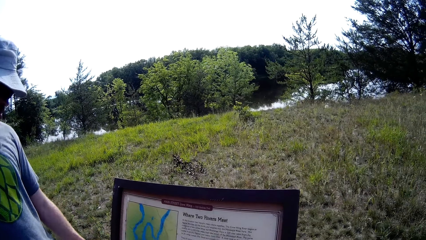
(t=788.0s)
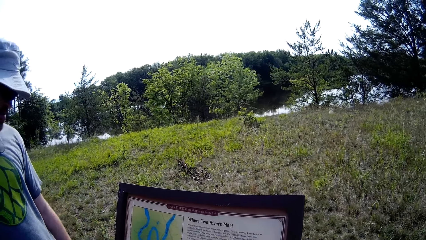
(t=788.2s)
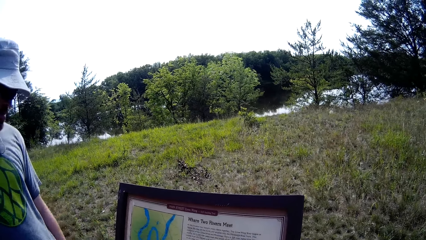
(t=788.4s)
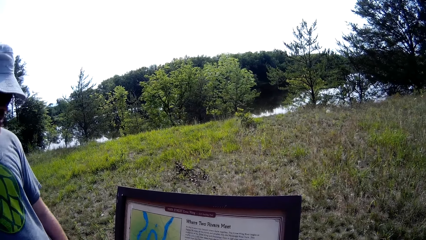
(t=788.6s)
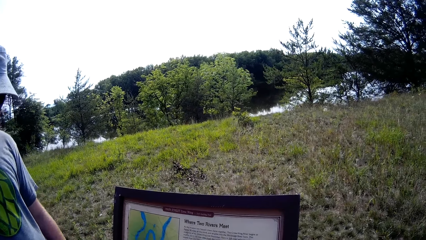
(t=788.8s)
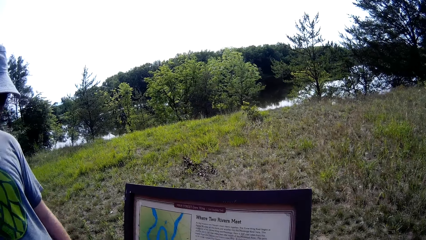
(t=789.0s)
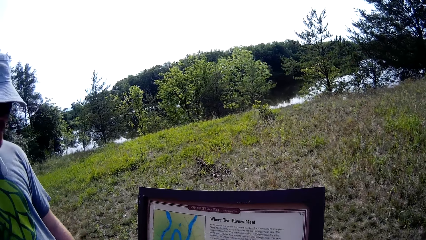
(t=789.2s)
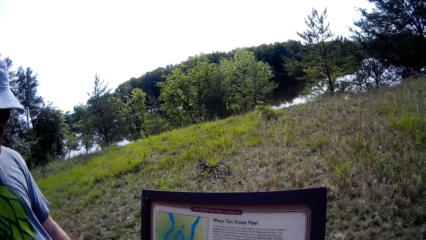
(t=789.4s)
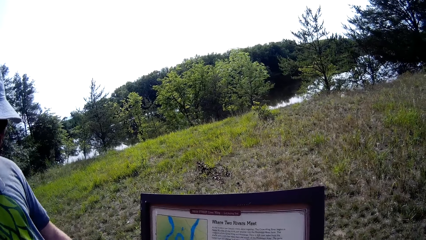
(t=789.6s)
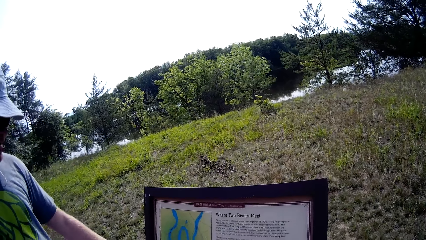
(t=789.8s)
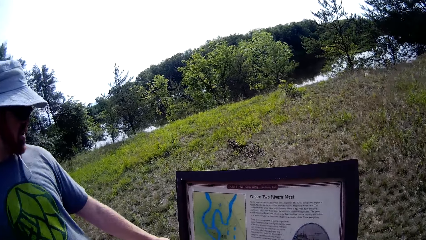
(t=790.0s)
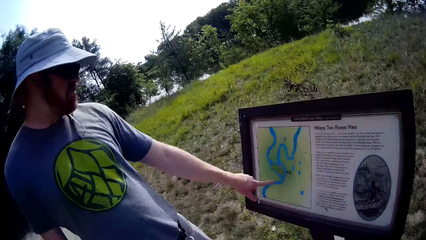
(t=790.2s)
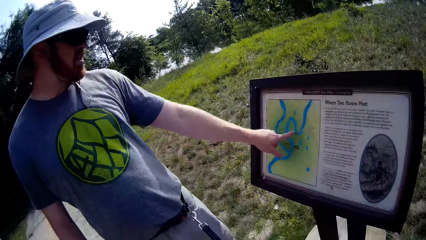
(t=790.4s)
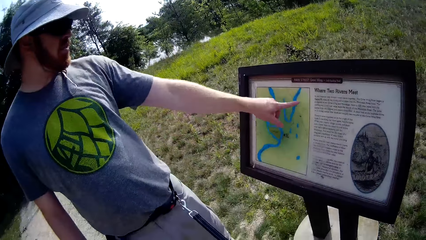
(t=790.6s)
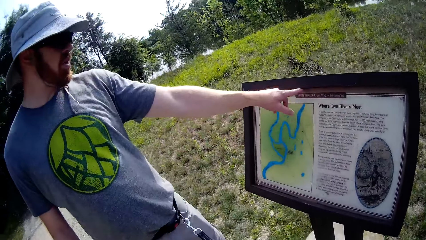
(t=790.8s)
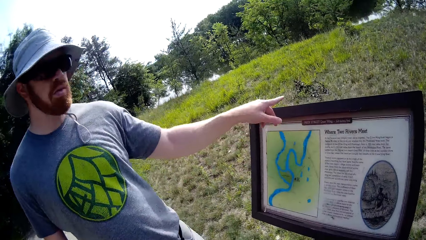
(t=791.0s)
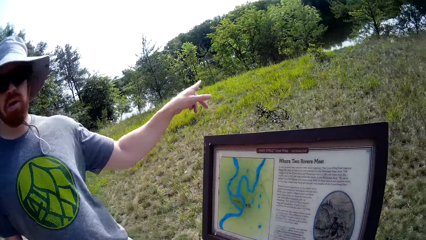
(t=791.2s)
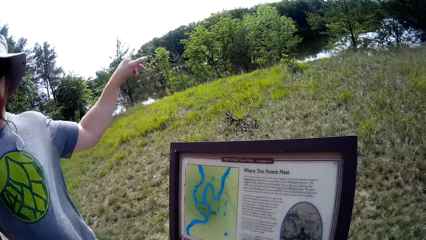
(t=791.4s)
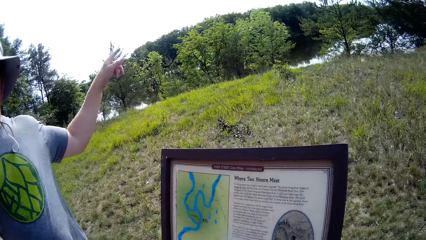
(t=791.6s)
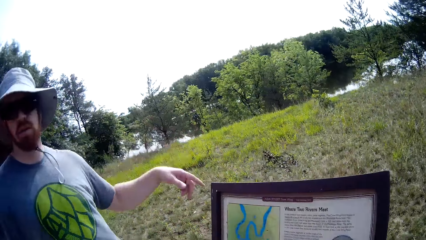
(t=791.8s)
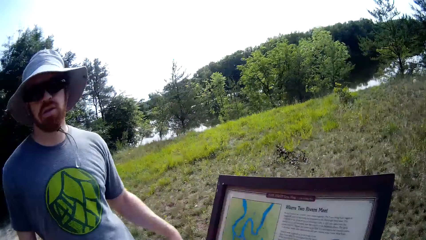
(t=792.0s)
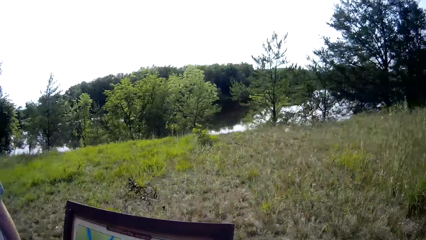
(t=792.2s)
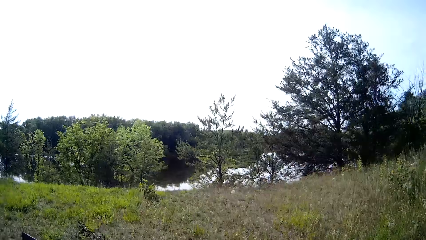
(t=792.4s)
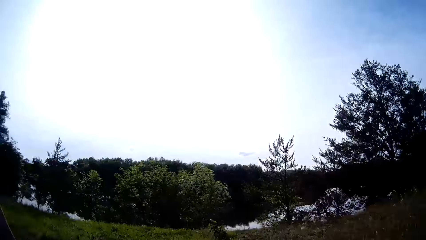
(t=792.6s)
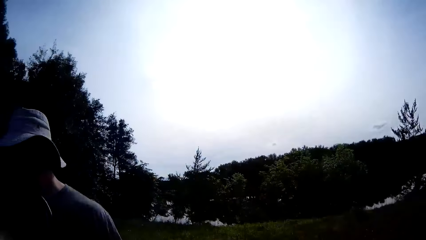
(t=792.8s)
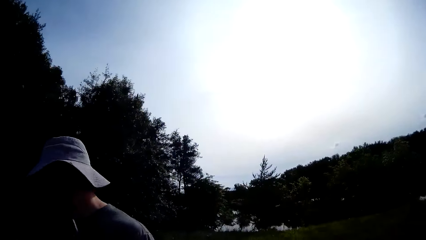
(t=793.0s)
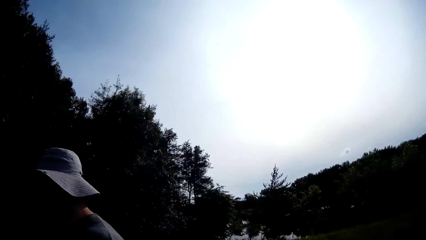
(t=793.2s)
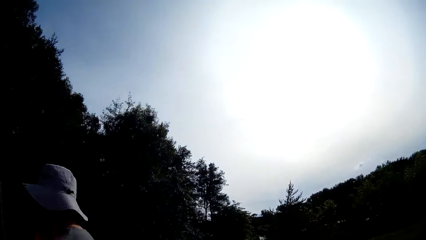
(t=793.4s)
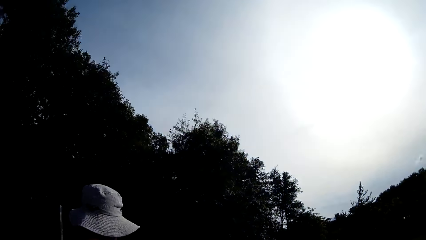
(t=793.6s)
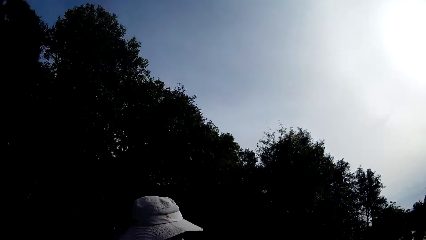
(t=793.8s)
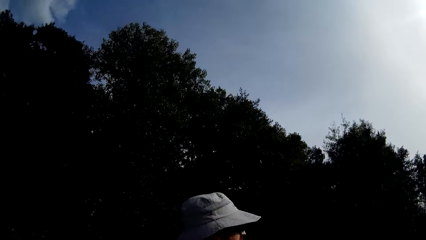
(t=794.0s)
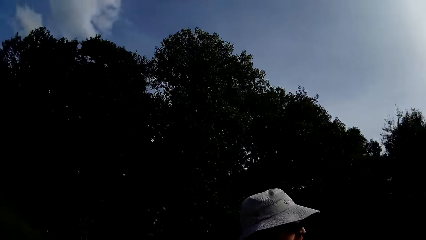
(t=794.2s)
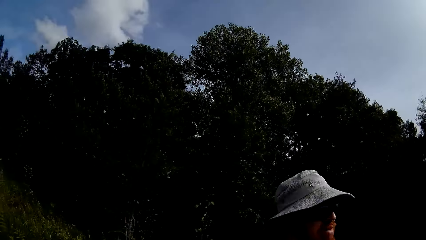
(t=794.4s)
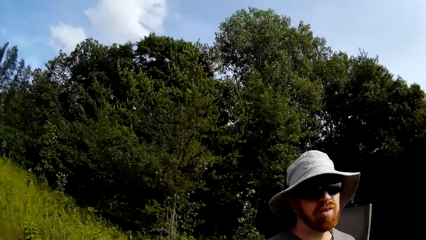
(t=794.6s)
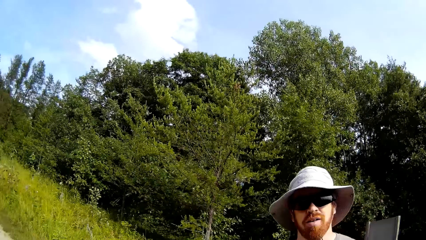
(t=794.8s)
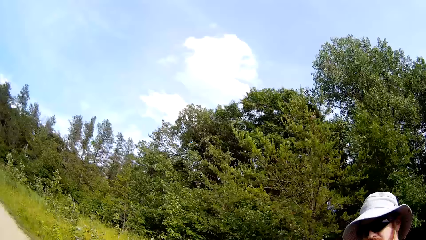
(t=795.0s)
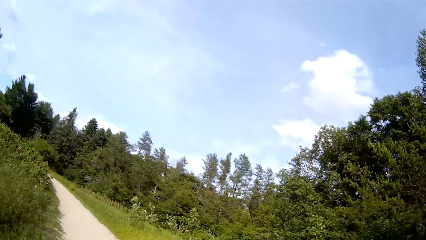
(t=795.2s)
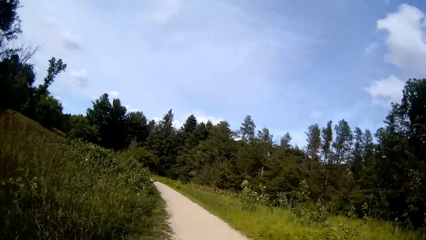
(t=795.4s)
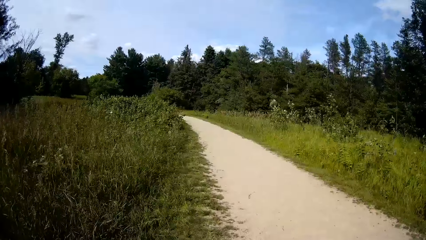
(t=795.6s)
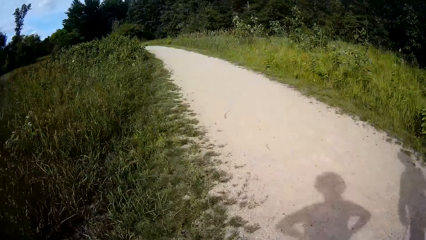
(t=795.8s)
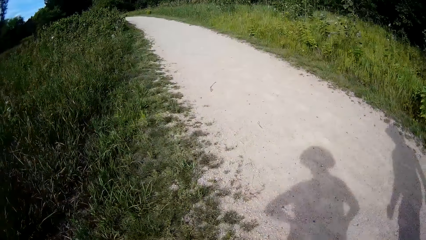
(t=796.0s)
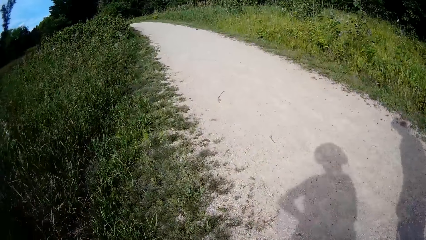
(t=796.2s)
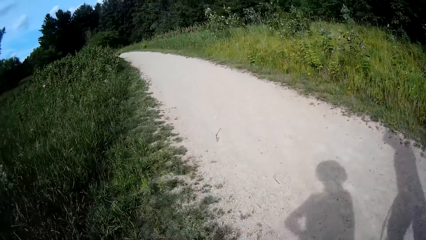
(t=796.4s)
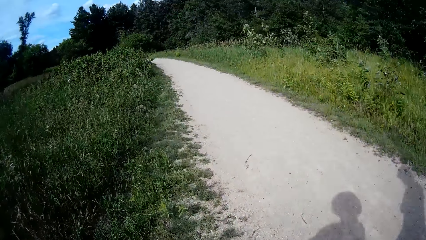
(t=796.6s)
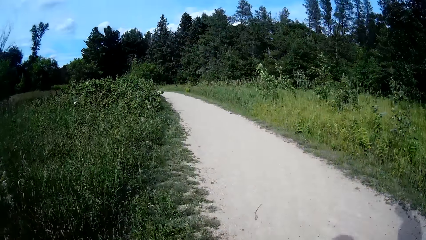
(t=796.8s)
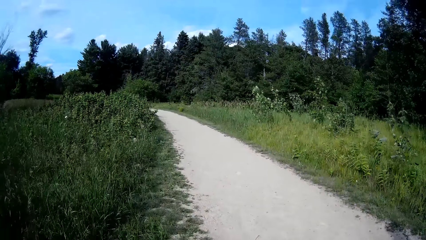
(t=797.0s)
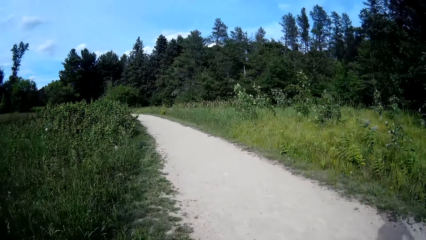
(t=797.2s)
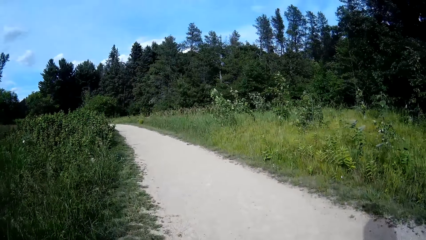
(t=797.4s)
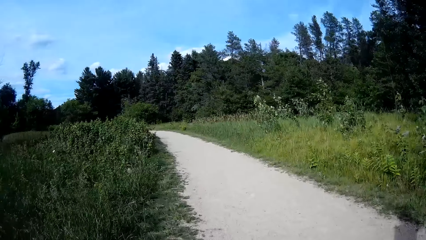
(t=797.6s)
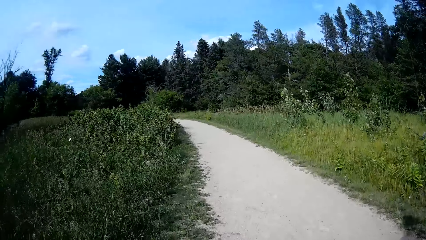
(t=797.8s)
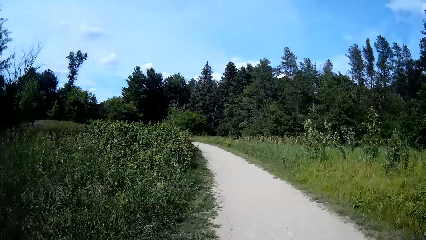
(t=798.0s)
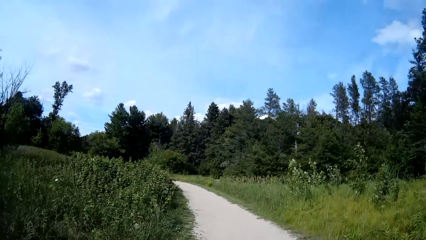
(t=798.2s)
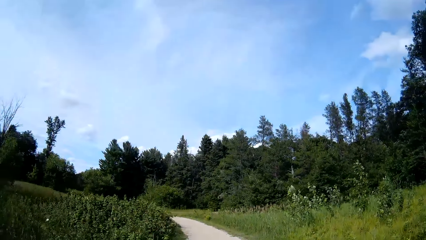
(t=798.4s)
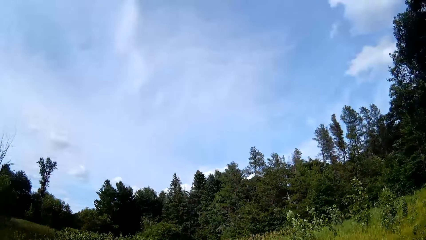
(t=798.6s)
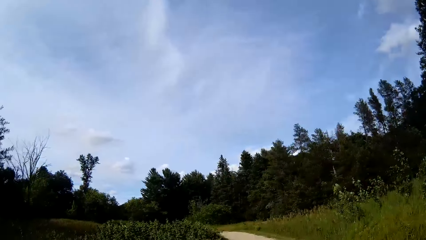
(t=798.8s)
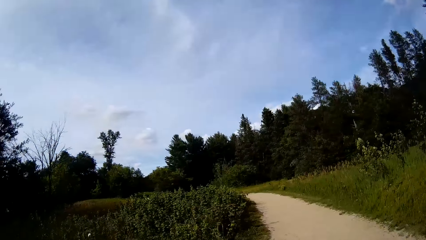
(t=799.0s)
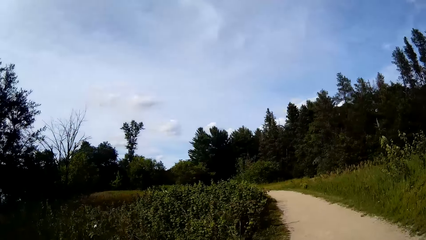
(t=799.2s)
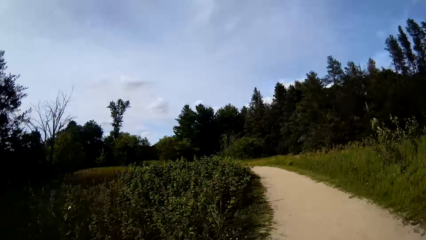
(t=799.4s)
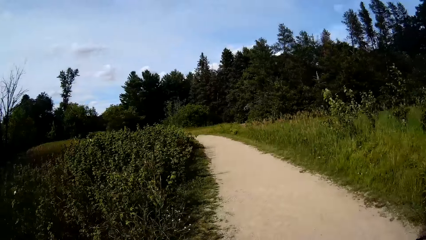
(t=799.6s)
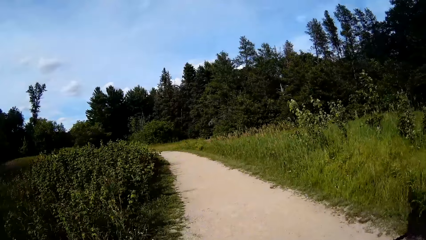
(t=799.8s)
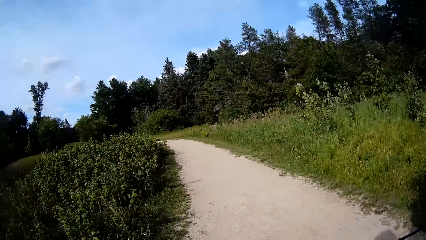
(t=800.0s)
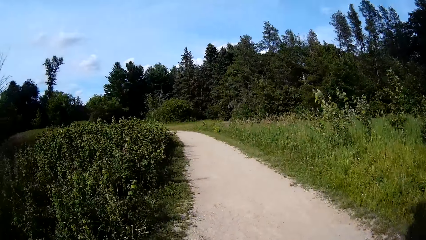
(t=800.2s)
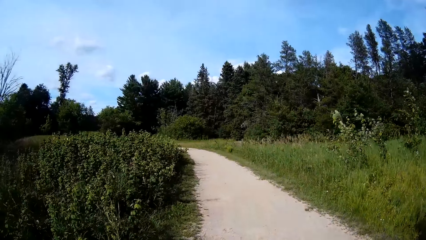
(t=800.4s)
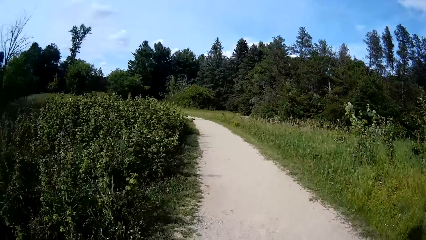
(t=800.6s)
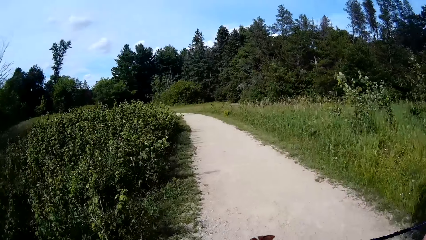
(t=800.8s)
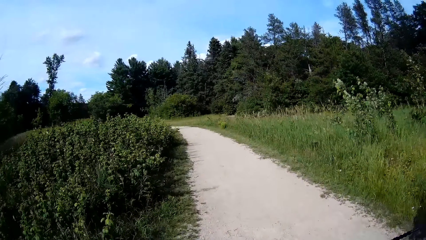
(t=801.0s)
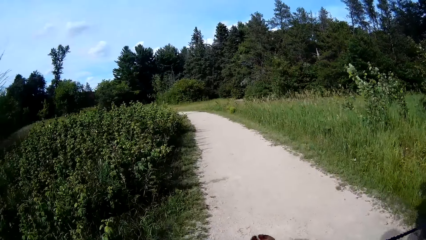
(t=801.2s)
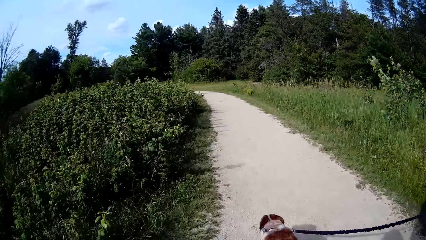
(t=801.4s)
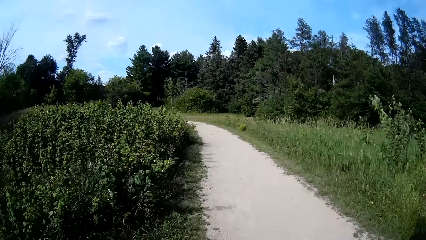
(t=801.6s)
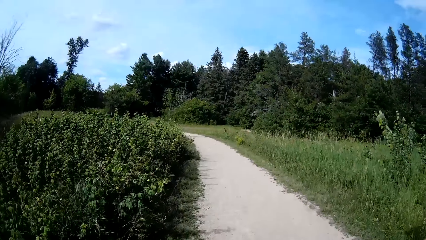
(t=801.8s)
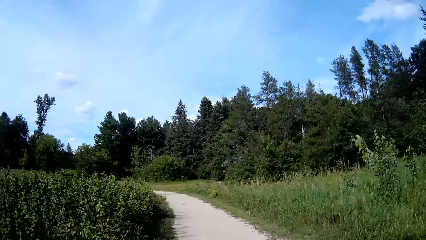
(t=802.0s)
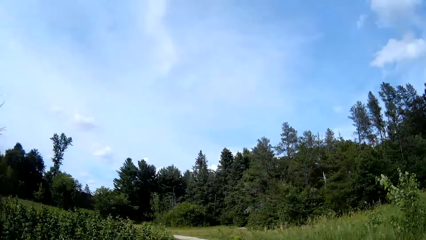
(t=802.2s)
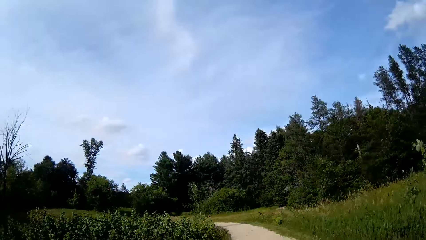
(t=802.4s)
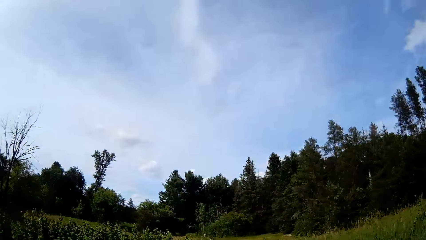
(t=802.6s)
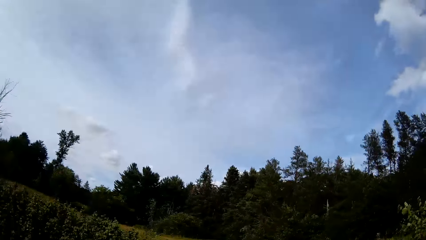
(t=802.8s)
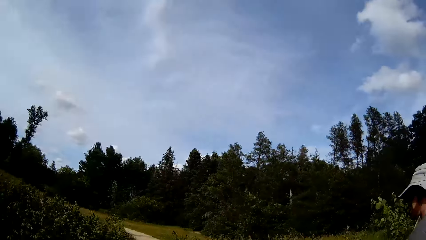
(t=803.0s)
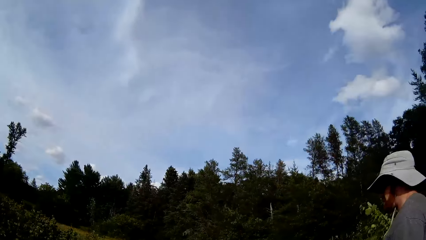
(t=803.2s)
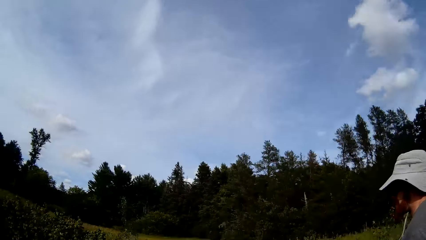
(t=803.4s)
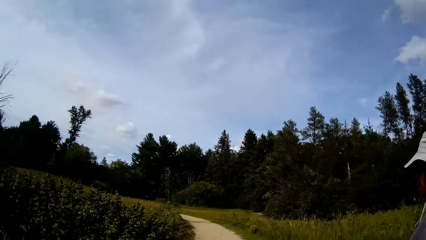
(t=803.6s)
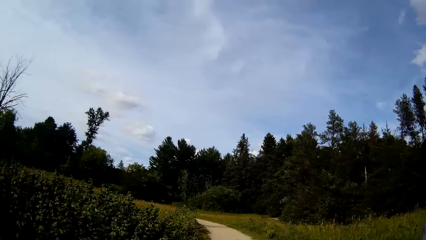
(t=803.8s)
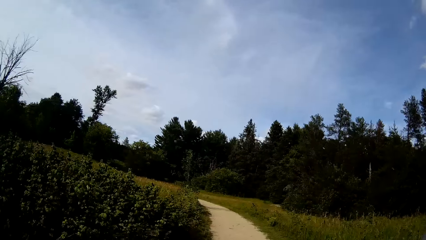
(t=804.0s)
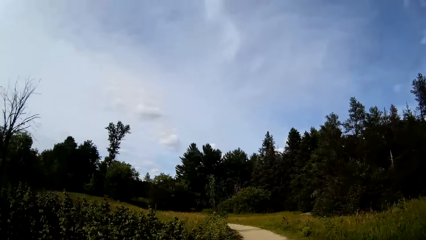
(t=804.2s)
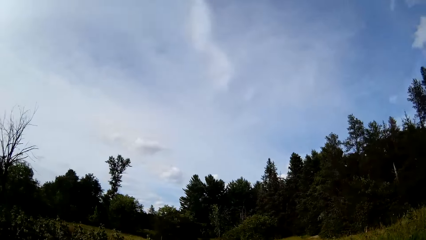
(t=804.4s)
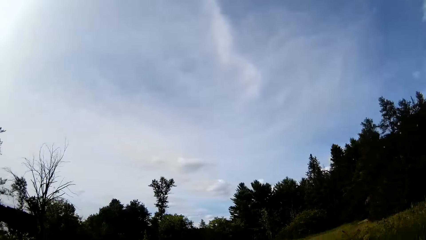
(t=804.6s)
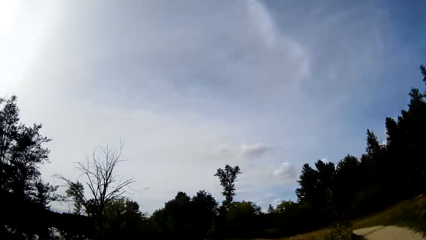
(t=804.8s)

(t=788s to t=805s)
The camera wearer talks with a man. They walk down the forest.
